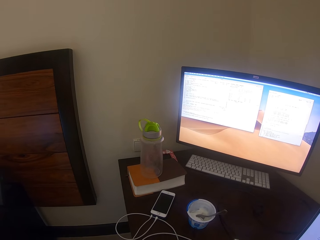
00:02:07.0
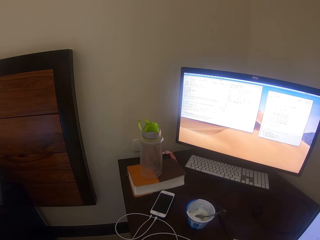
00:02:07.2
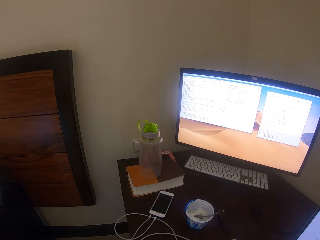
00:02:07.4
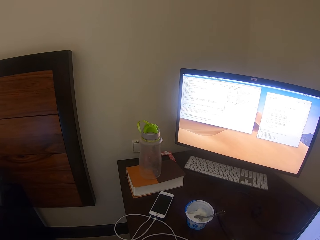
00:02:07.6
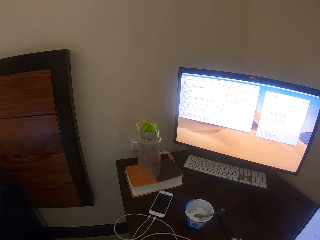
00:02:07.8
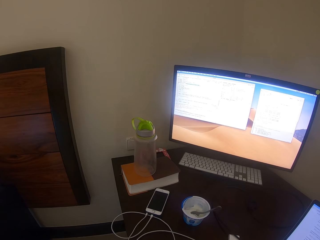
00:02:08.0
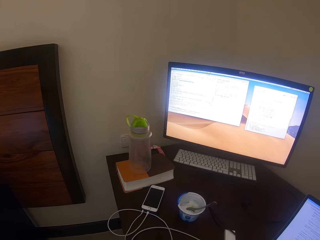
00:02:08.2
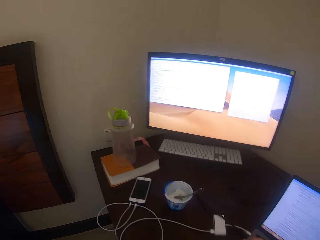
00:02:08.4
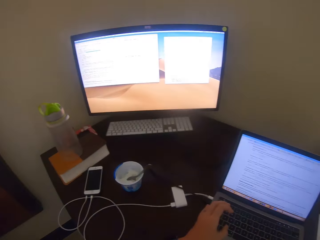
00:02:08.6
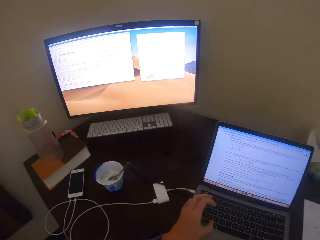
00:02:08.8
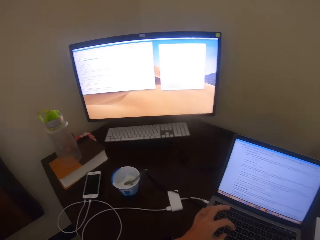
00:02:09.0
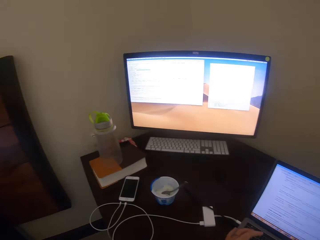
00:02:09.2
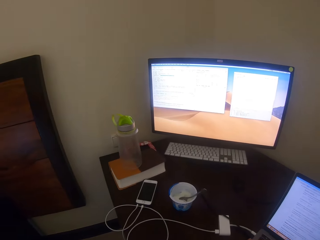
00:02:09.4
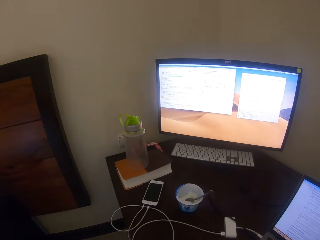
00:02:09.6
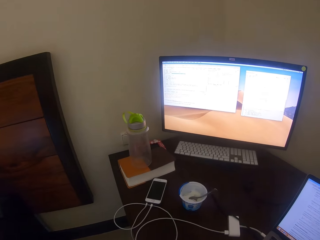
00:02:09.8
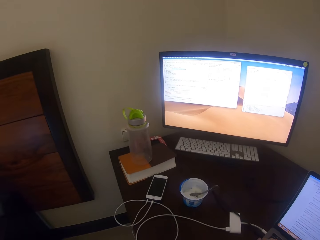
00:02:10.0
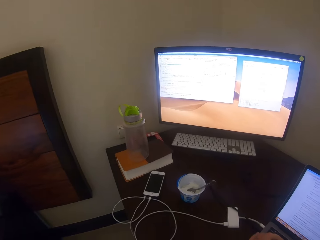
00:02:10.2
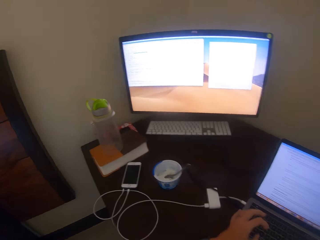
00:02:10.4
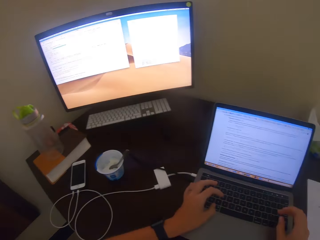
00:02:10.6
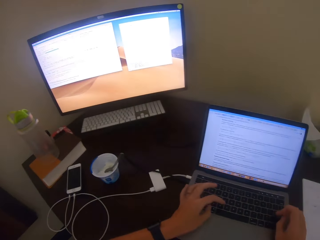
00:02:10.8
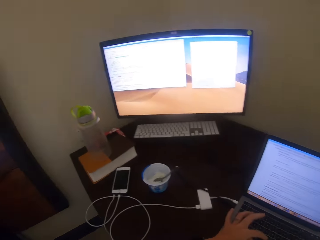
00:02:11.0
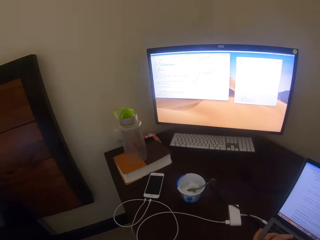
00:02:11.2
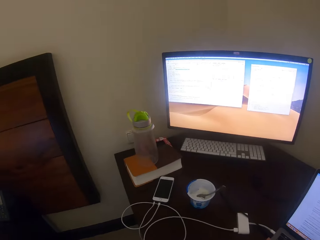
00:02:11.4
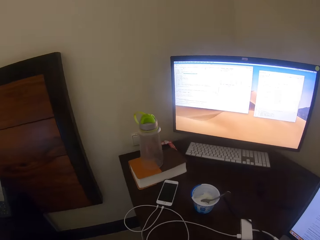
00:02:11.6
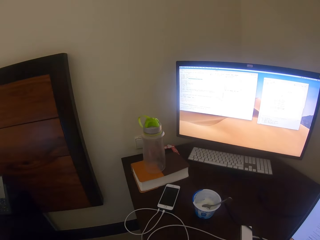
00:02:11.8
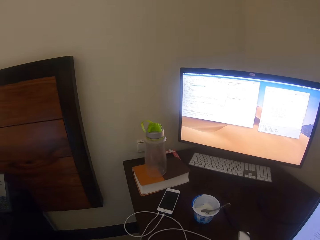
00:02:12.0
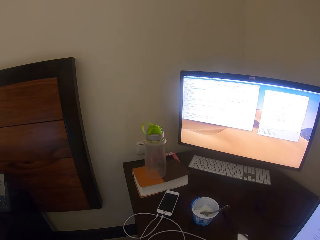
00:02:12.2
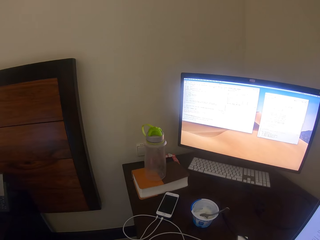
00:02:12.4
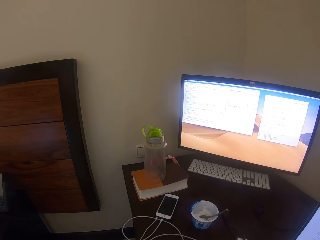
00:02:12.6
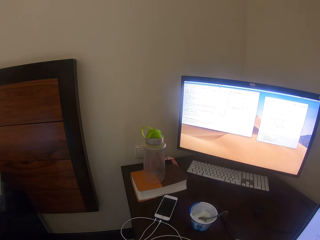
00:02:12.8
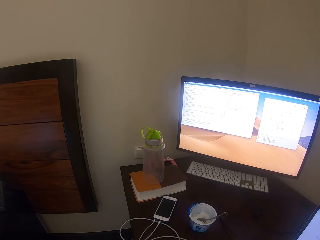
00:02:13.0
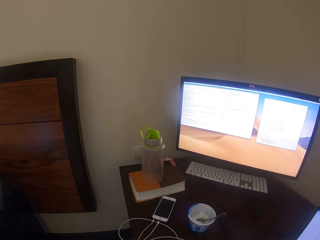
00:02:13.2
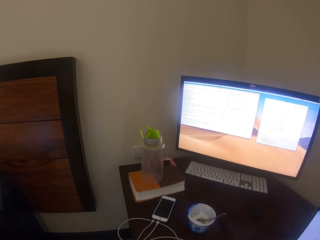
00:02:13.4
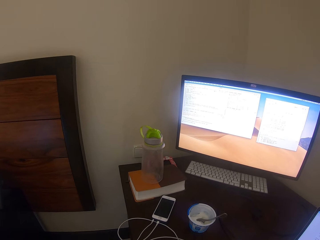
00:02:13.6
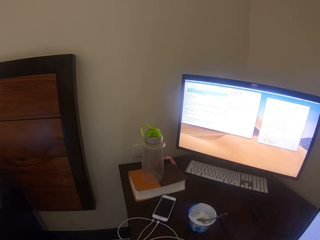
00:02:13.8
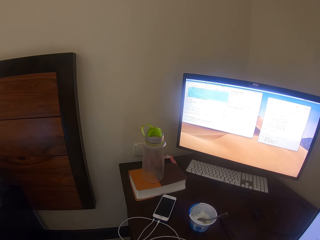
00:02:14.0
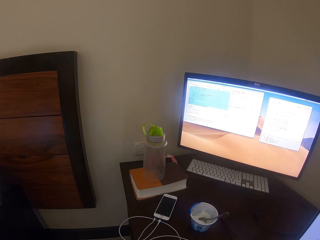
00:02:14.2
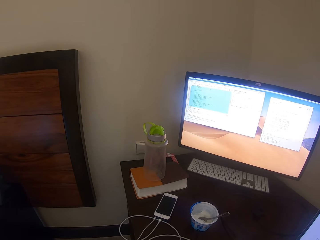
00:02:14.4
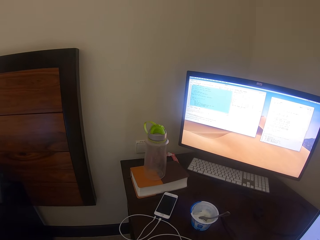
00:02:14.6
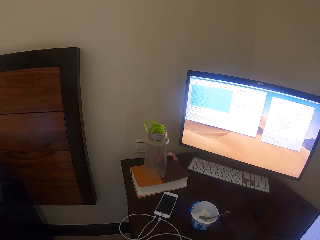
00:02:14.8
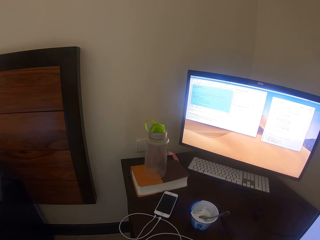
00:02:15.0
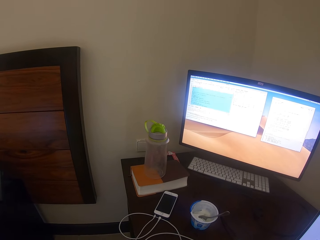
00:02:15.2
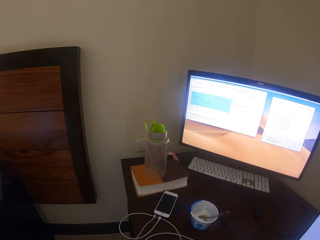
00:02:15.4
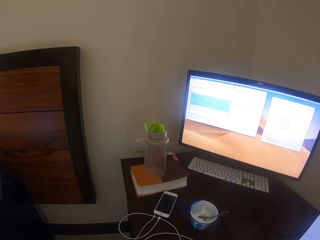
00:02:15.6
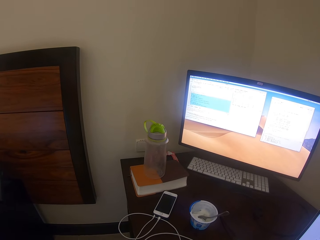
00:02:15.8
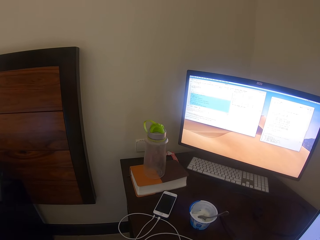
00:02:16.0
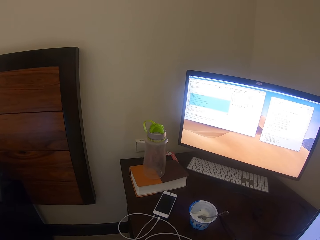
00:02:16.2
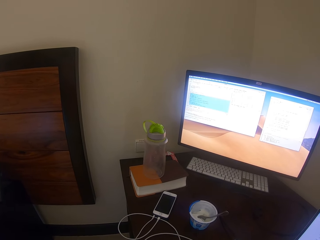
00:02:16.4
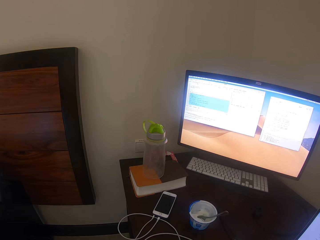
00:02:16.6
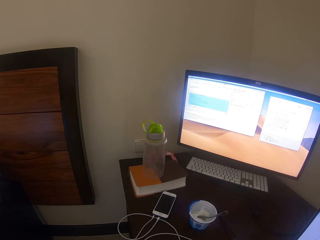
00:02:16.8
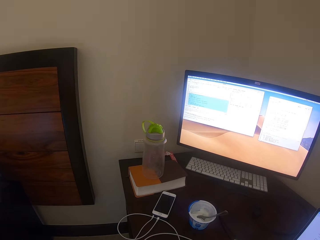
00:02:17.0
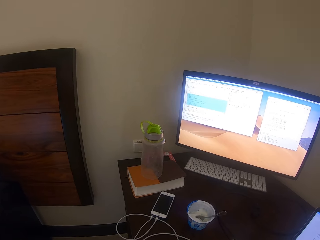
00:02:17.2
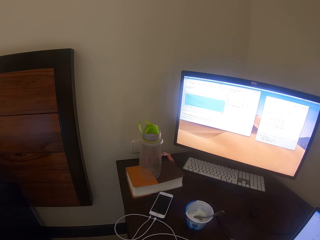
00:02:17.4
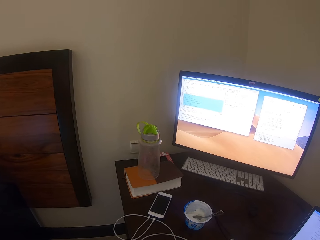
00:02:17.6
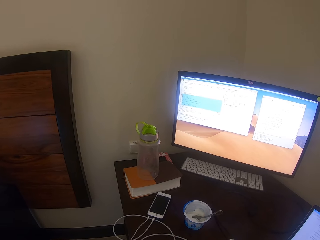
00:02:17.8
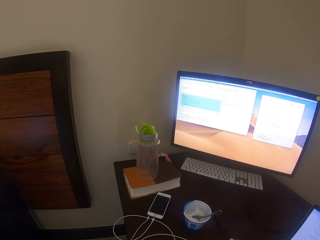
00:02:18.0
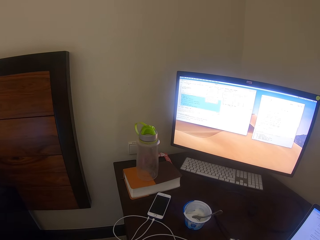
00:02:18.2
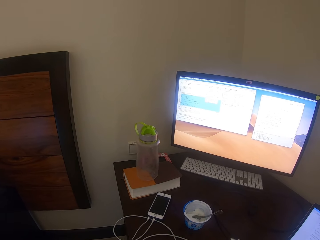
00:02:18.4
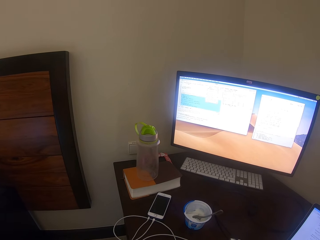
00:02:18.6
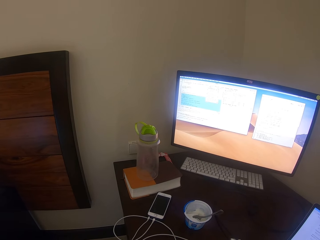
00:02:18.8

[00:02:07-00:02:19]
The camera wearer uses the laptop. They turn to the laptop, turn to the monitor, turn to the laptop, and operate the laptop. They turn to the monitor and operate the monitor.

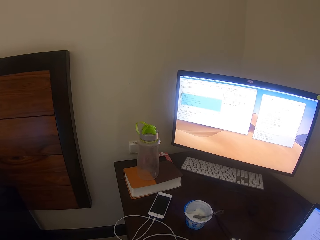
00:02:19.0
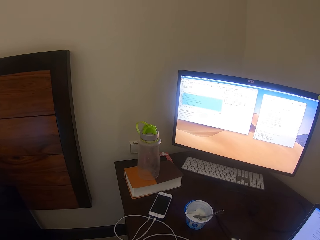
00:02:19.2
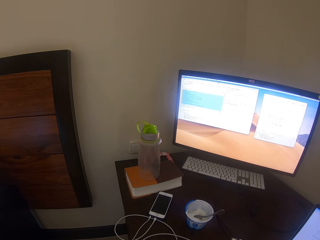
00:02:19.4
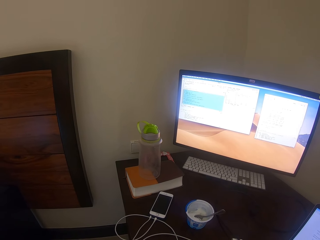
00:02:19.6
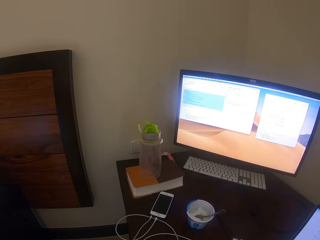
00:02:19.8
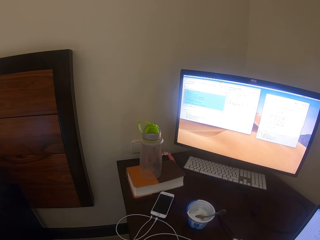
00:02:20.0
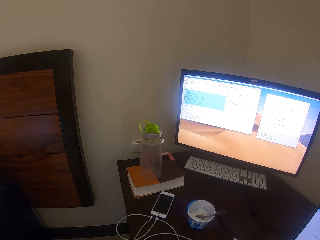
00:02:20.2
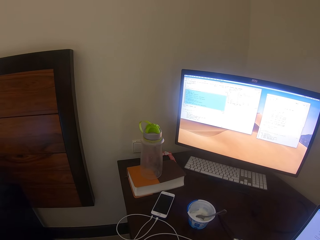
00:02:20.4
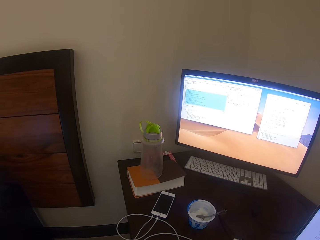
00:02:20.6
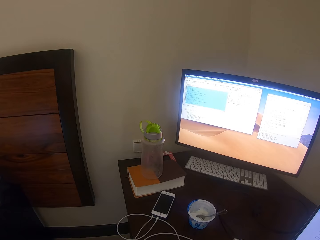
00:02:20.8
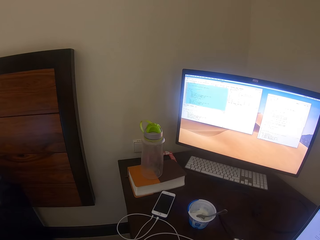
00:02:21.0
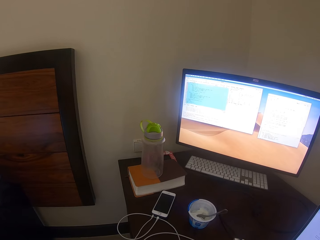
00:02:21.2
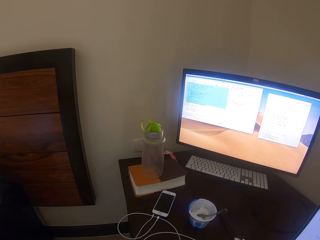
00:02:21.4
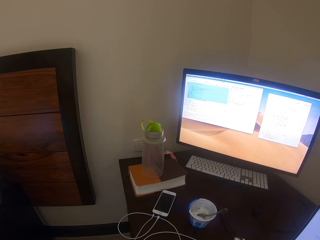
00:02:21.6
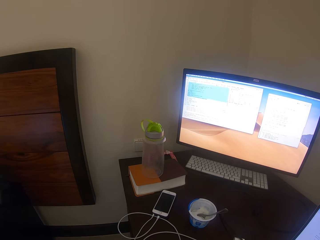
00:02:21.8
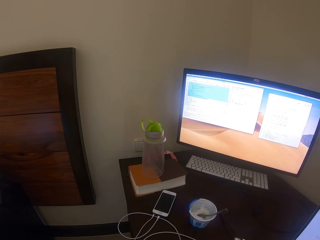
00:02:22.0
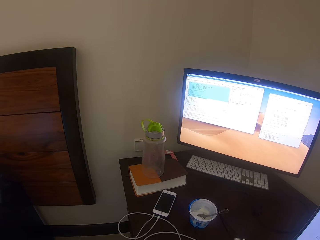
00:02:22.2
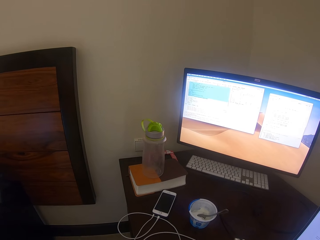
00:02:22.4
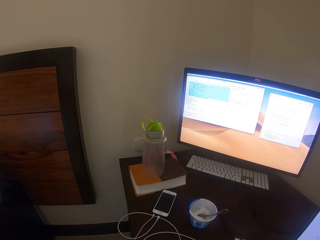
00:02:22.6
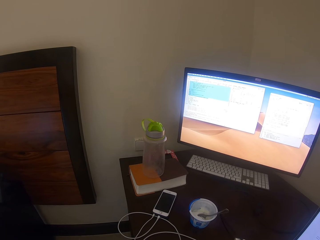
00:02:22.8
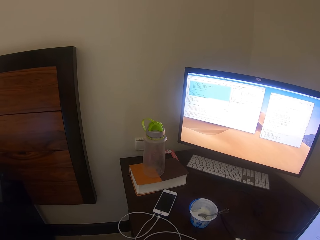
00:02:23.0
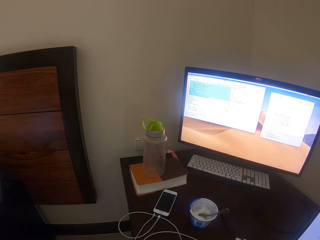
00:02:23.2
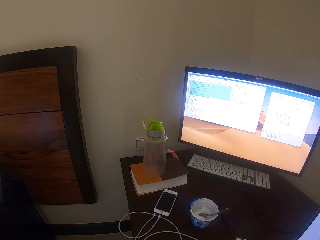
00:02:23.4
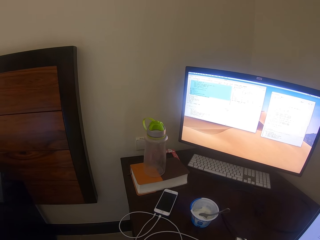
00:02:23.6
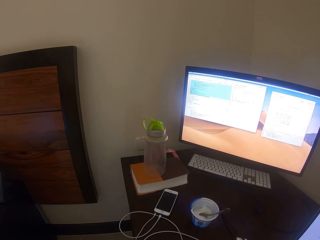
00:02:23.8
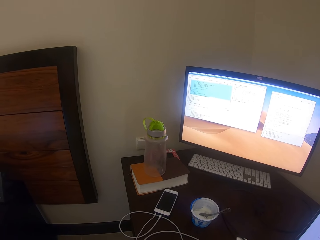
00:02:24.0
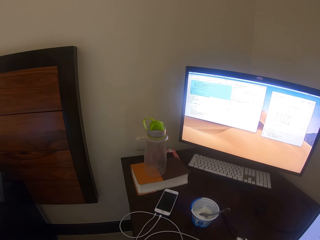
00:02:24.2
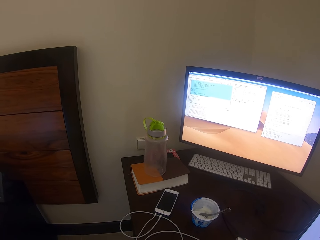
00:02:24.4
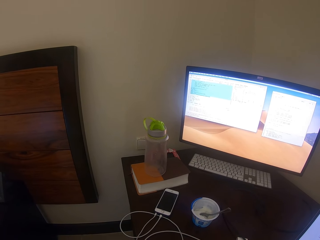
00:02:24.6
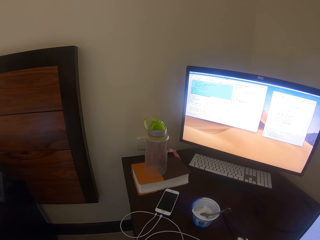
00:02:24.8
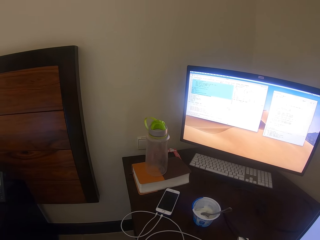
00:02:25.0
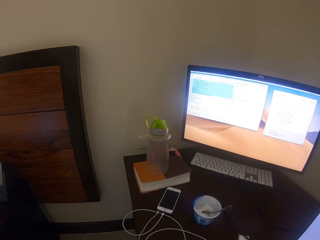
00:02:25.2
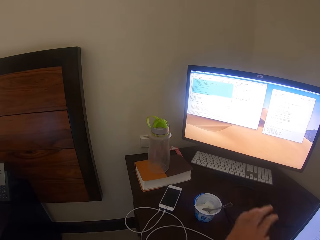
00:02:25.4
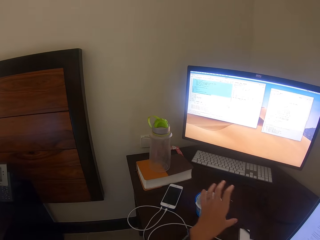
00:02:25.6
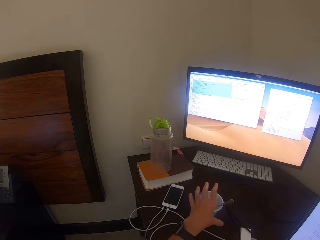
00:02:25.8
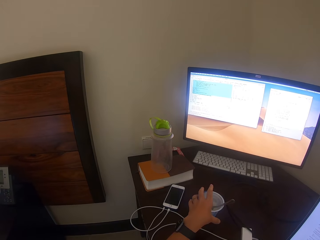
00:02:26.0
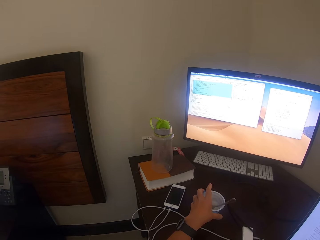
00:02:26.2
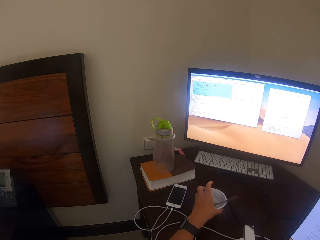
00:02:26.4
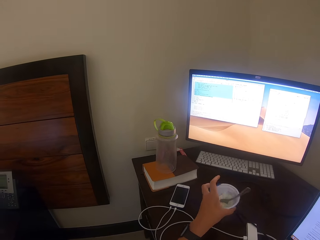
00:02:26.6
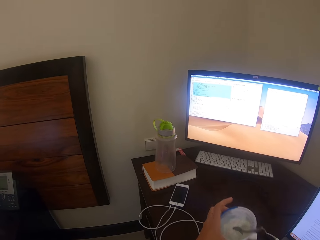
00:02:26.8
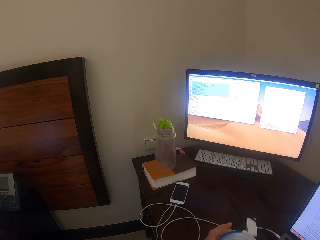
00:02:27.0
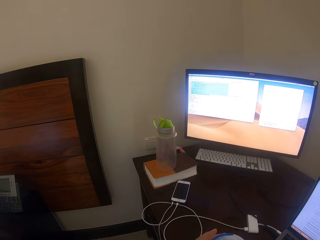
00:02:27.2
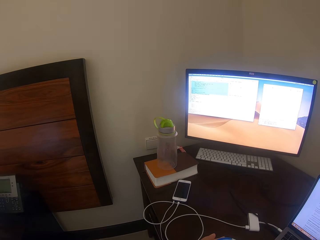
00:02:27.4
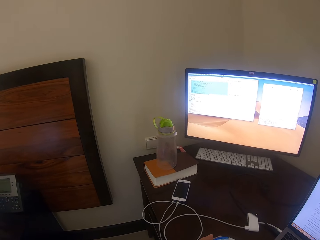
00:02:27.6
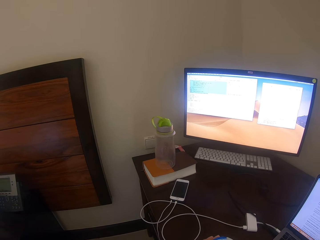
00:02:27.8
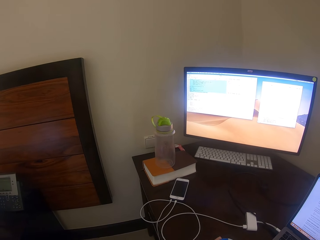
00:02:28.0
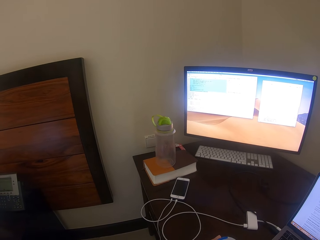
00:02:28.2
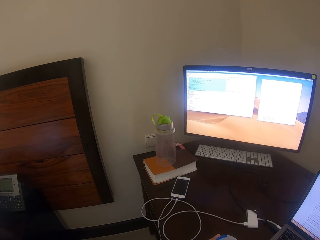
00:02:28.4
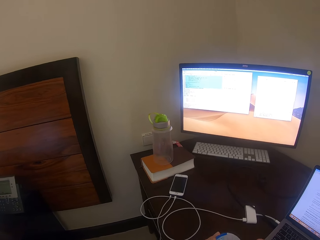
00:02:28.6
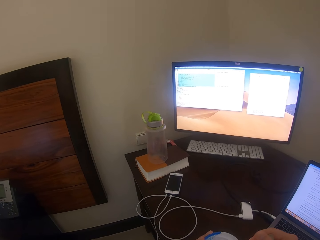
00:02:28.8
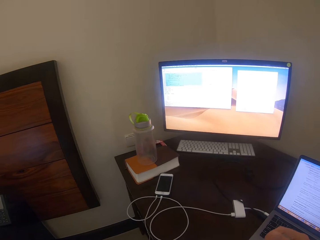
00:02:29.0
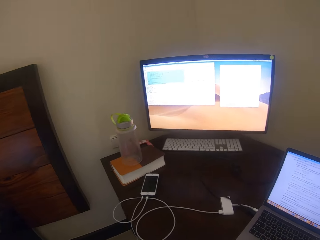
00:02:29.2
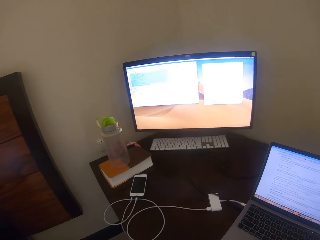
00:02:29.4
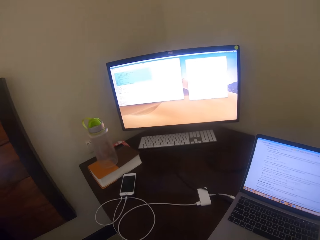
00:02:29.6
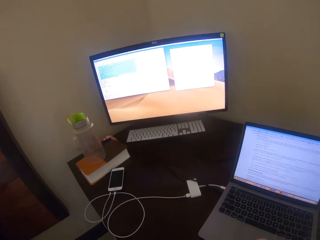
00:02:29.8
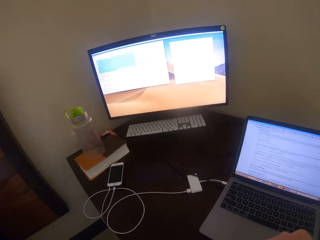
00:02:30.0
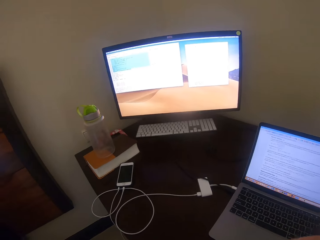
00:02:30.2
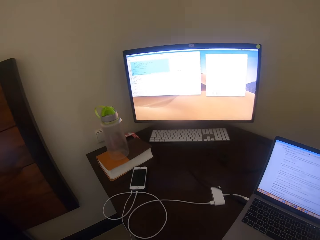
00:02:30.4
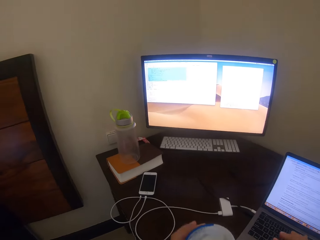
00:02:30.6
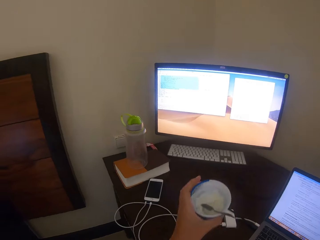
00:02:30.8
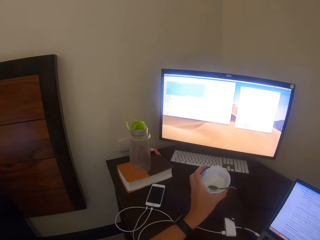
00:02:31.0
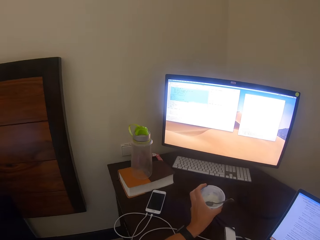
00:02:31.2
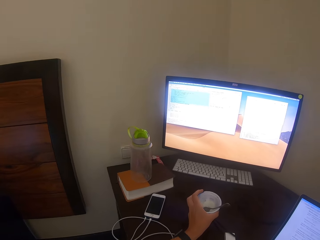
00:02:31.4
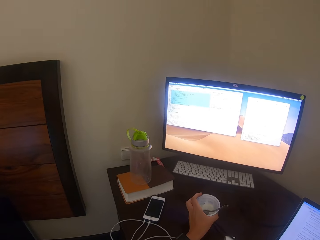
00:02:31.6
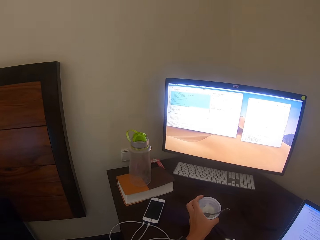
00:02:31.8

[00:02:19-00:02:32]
The camera wearer picks up the tin of ice cream or container. They eat from the container with a spoon. They turn to the laptop. They place the tin of ice cream on the table.
